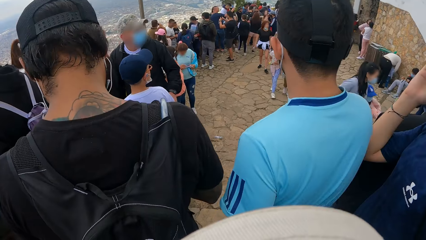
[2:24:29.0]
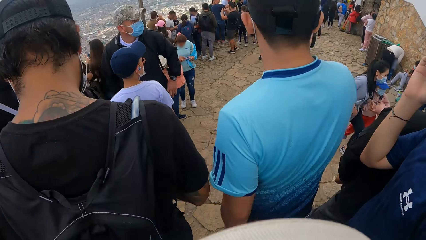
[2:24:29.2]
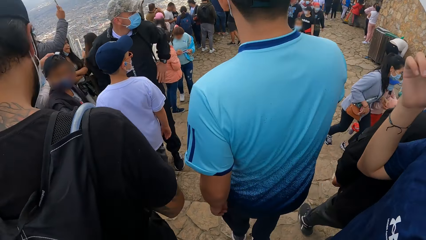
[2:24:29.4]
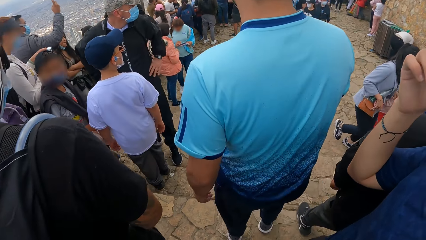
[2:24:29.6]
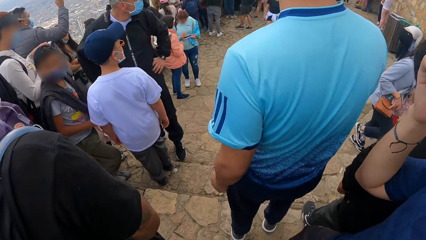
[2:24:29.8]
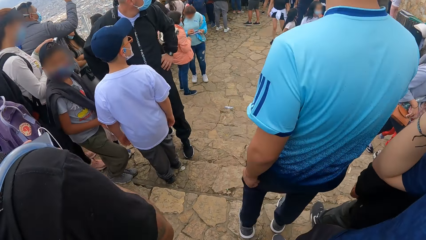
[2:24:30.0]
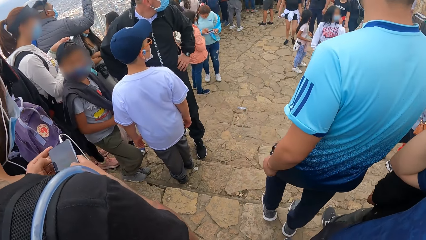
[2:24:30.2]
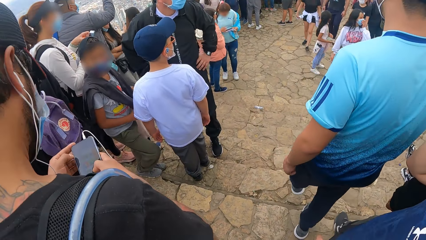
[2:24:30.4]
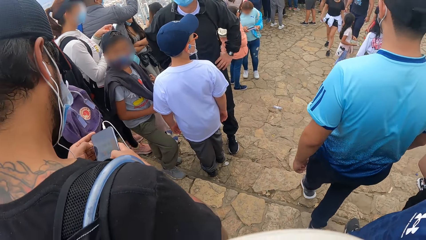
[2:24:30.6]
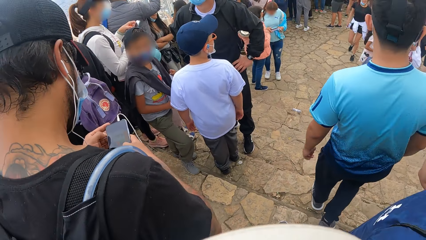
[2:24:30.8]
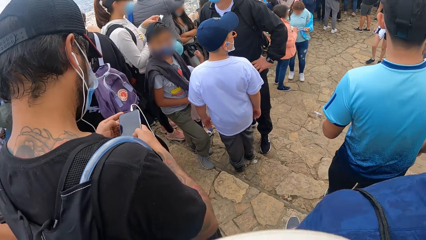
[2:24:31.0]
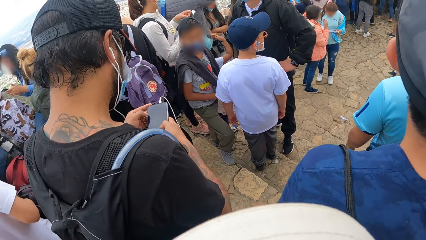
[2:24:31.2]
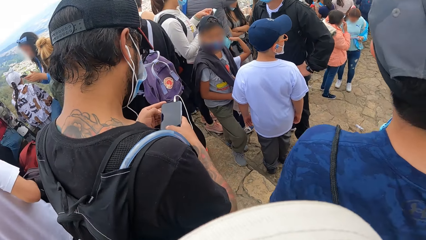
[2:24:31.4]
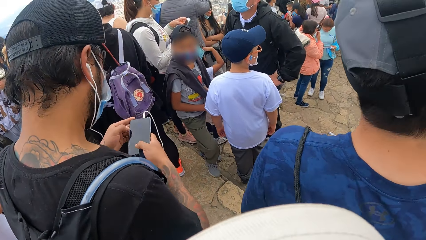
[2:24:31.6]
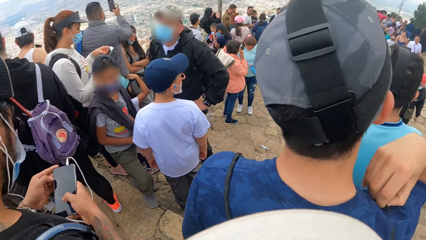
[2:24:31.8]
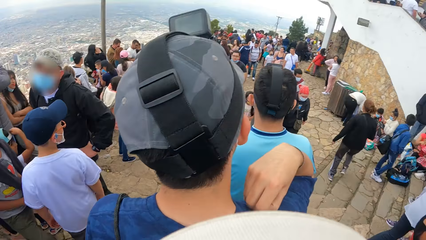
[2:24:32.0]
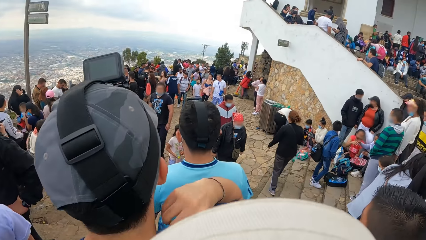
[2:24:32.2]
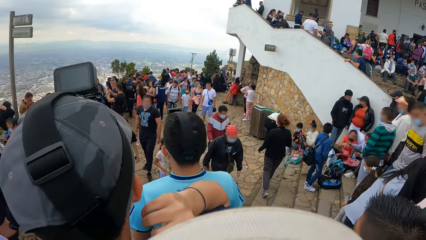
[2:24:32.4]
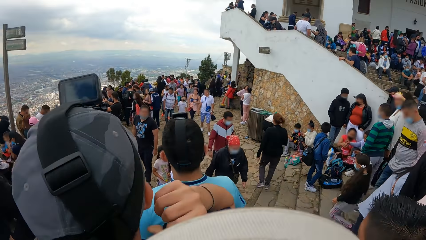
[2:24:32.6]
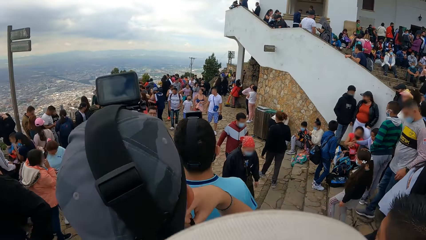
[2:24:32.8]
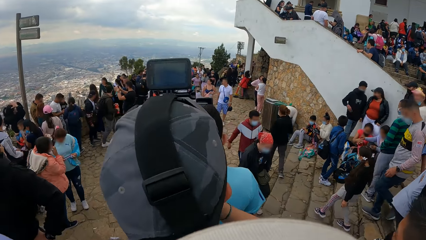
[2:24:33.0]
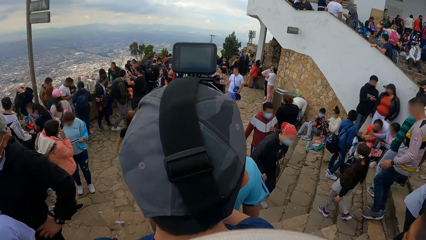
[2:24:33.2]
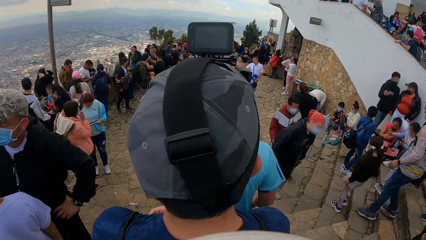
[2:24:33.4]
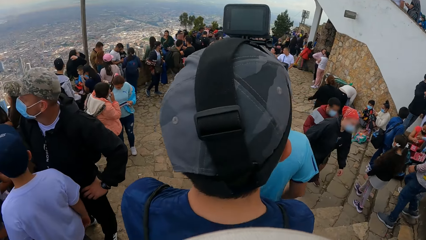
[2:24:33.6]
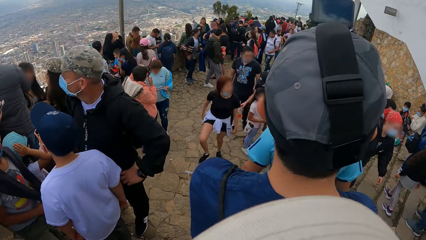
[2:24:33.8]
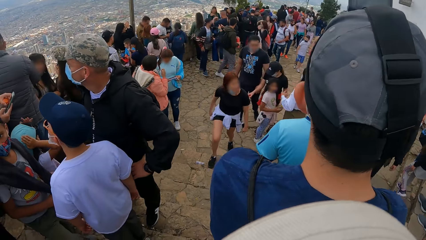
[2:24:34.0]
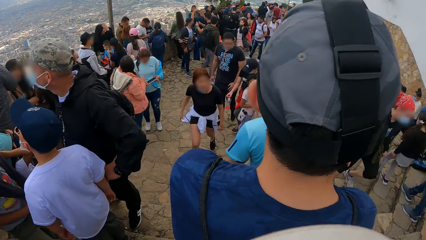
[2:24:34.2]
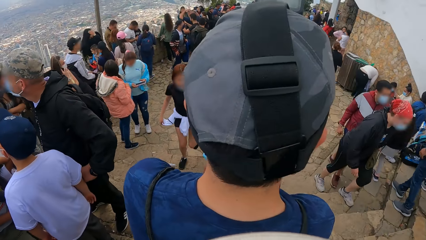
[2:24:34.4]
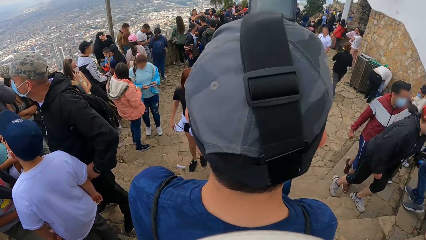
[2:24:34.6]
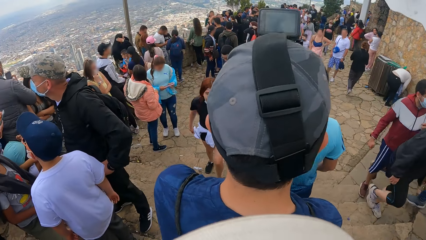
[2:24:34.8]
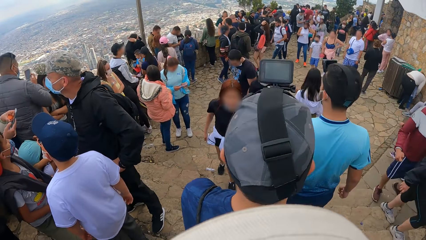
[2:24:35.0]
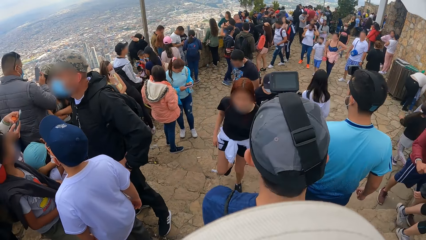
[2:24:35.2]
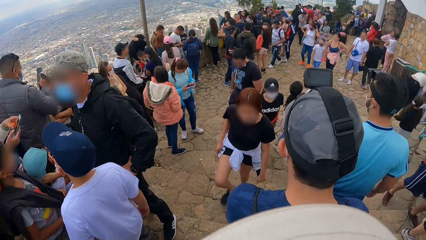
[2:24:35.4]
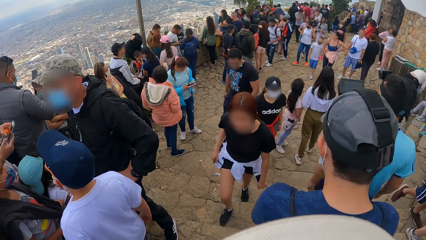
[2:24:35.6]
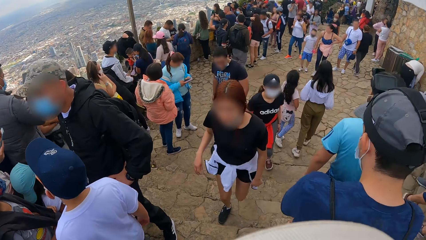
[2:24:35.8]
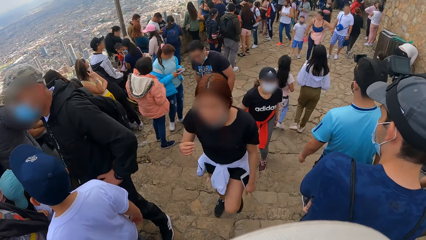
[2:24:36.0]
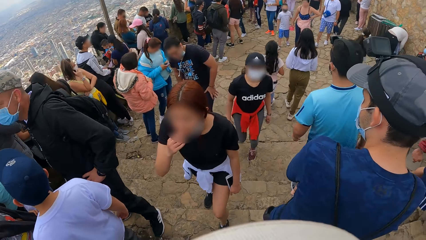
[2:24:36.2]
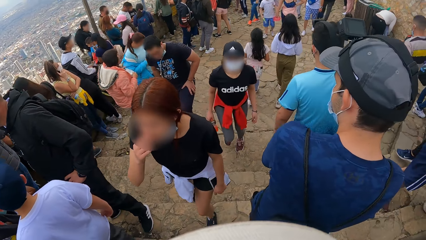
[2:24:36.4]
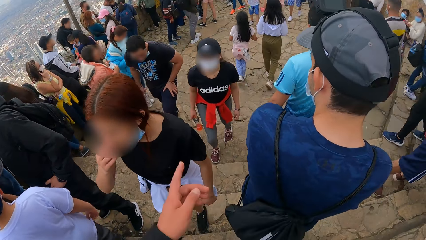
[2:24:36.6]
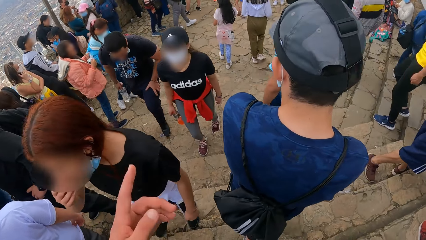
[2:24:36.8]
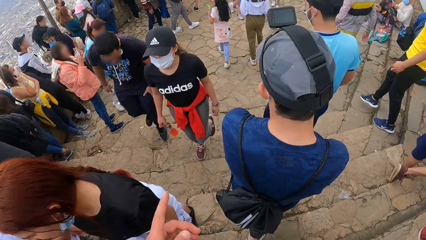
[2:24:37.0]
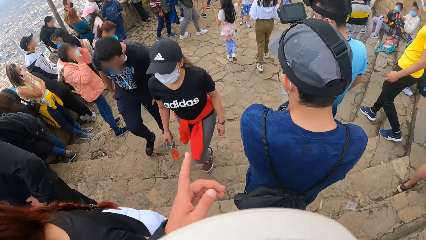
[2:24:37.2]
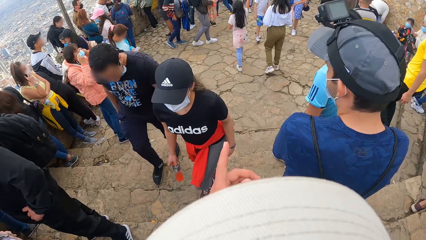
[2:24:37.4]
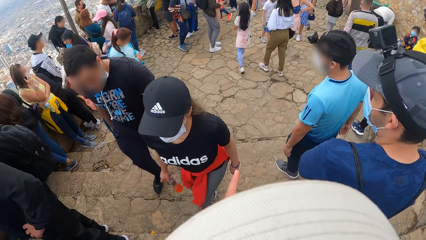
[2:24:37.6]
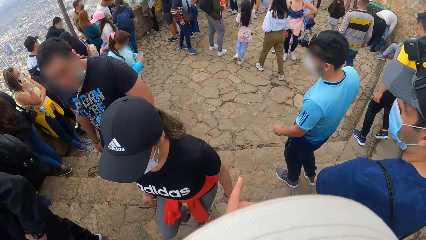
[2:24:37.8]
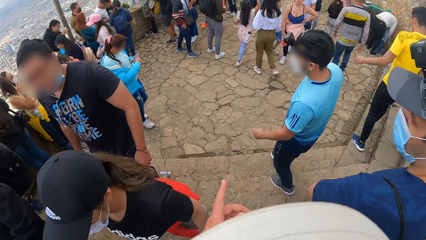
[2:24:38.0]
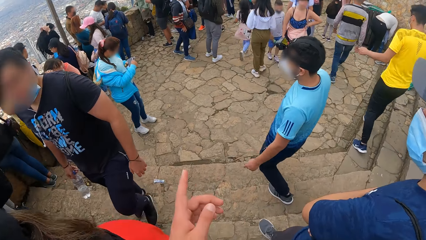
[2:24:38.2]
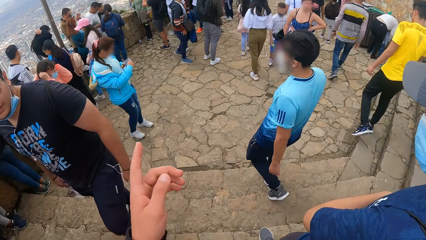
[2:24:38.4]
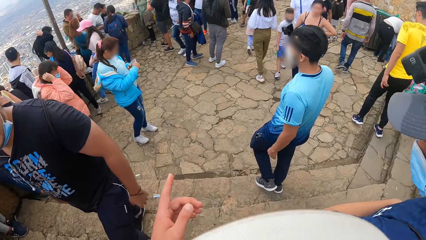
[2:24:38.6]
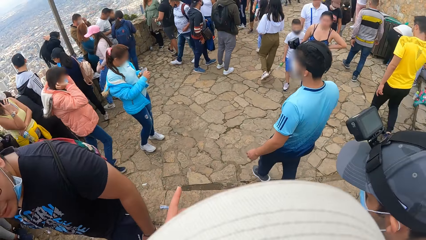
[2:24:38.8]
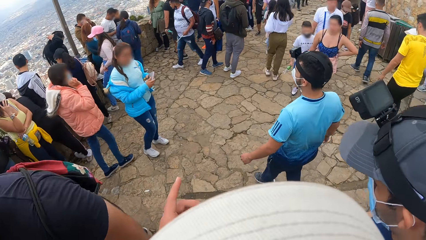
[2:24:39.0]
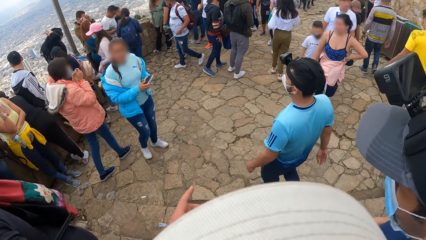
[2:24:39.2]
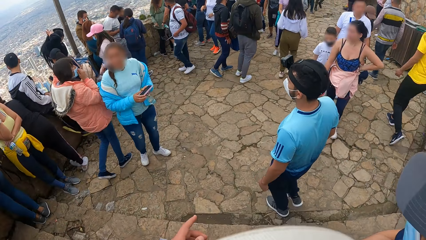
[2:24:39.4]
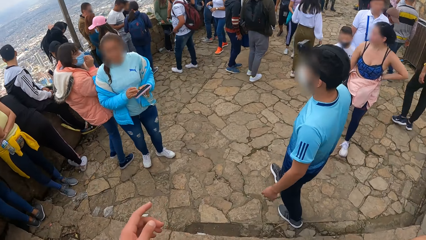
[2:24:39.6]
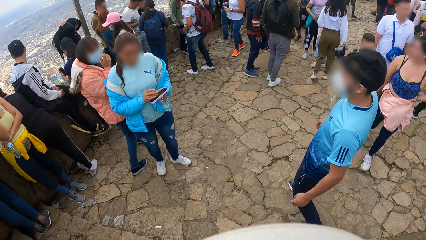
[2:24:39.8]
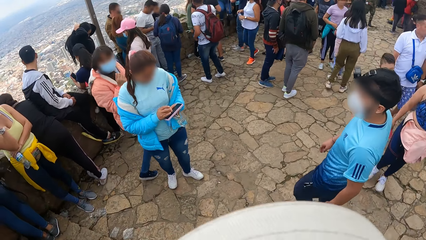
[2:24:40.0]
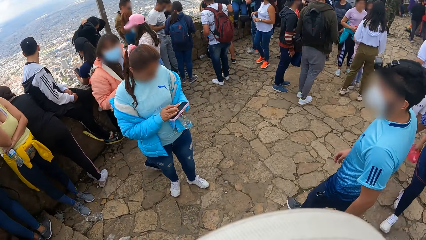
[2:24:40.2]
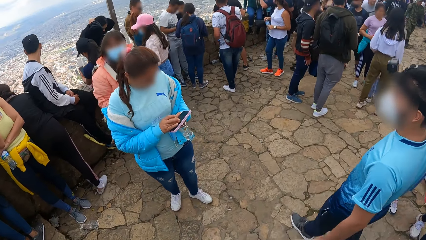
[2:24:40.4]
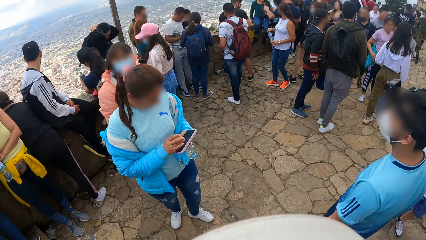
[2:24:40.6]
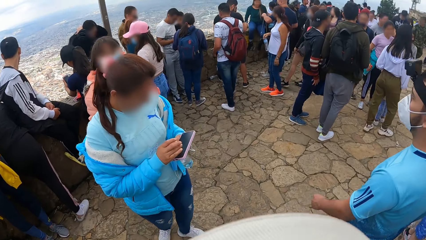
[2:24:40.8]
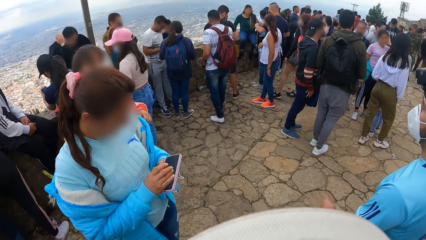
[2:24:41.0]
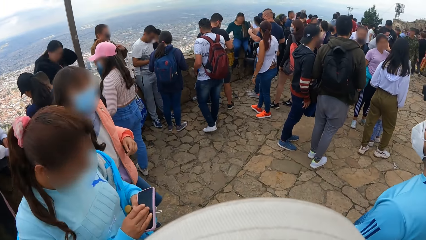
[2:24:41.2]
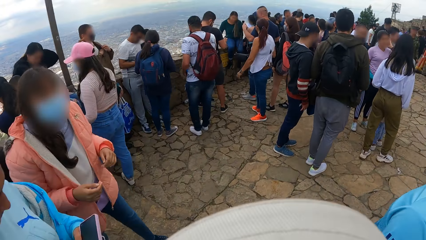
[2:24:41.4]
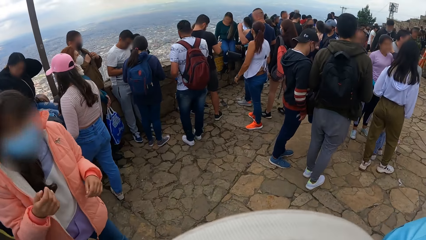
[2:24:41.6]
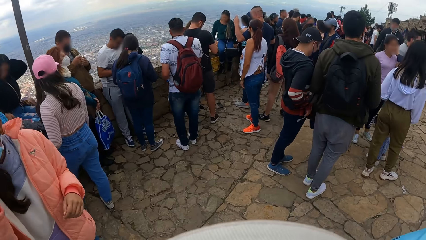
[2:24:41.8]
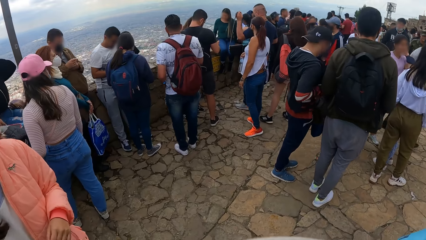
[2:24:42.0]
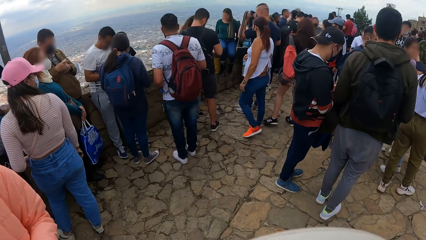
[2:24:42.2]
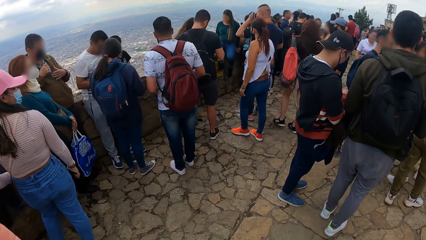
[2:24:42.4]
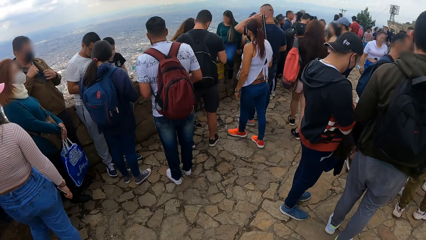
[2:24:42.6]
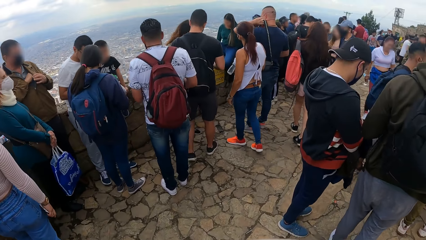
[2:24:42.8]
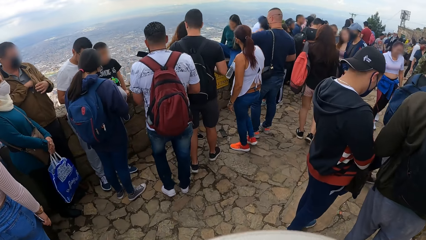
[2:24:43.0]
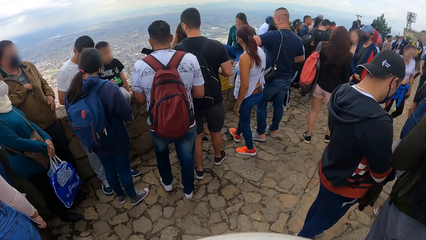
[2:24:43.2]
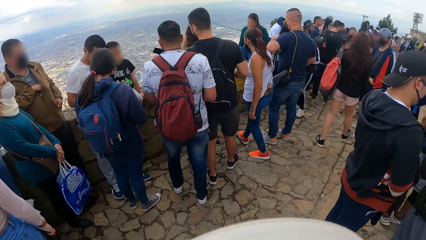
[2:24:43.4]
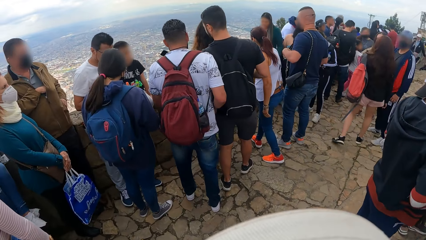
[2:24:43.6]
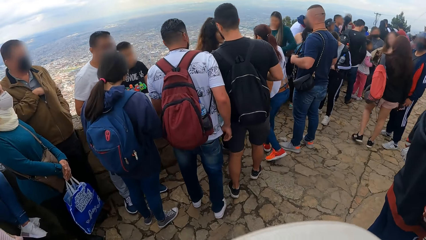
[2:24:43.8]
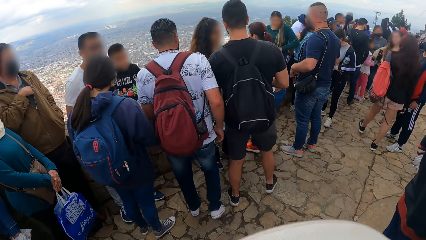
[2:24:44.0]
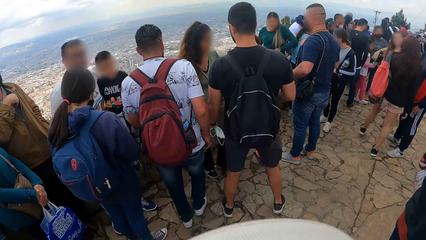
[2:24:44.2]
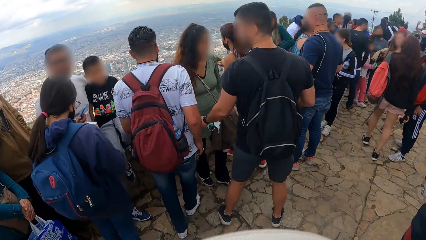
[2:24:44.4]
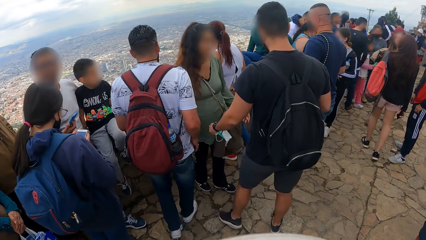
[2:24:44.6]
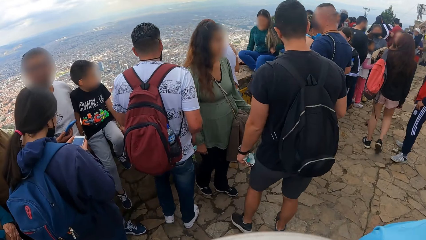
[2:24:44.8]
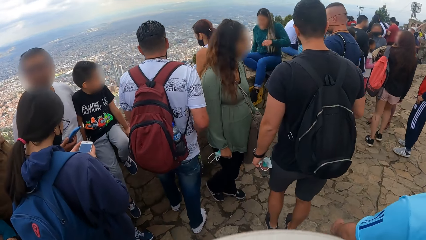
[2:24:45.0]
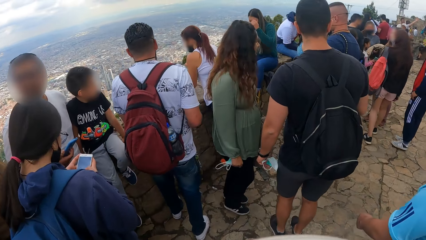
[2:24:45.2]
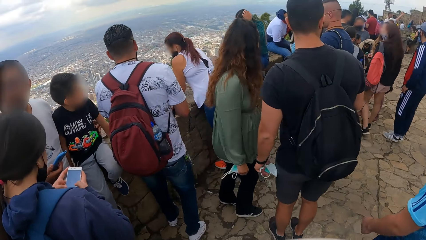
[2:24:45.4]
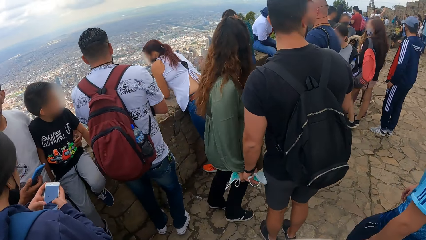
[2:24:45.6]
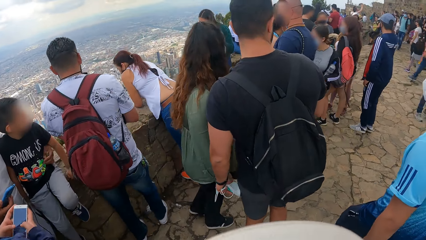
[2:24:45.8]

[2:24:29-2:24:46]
The man climbs down the stairs. Another man climbs down the stairs. The camera wearer points with his left hand. He moves the hand.
